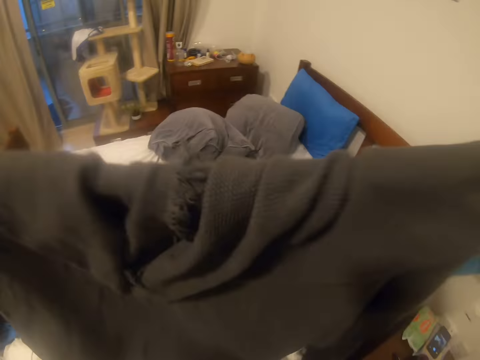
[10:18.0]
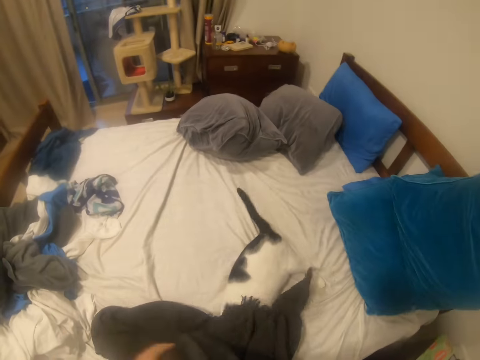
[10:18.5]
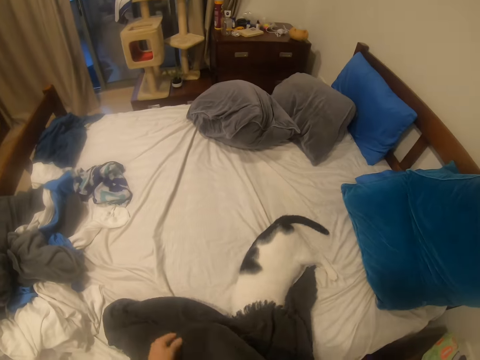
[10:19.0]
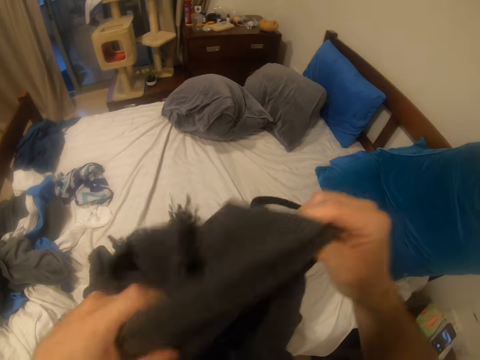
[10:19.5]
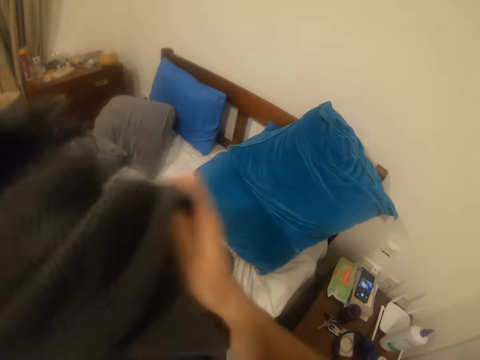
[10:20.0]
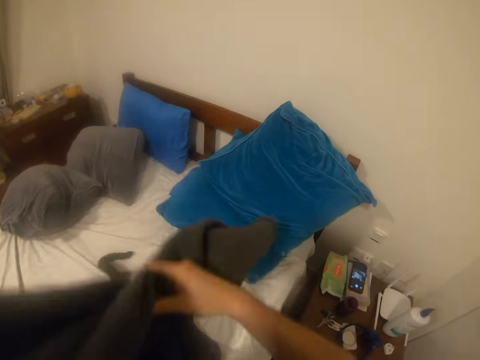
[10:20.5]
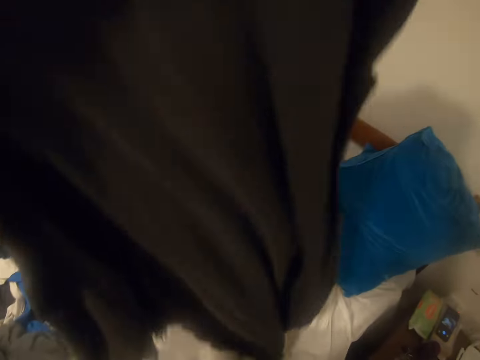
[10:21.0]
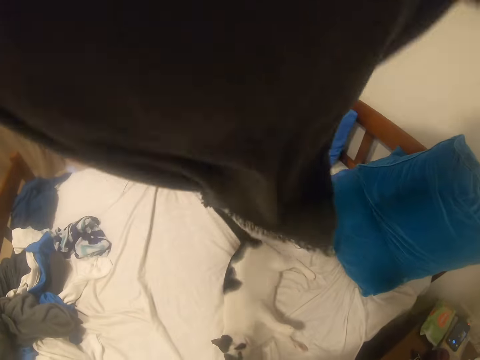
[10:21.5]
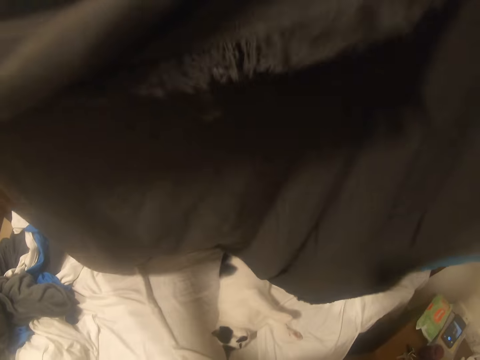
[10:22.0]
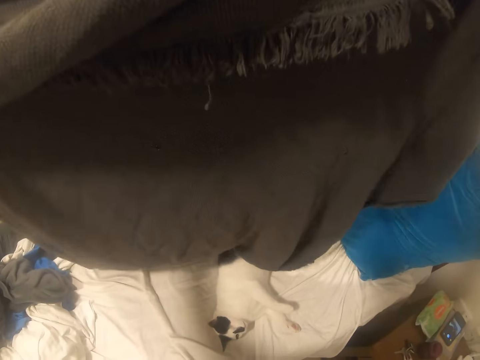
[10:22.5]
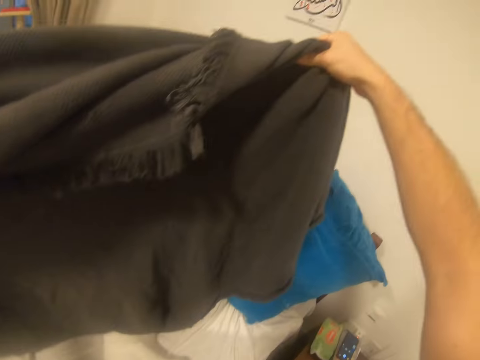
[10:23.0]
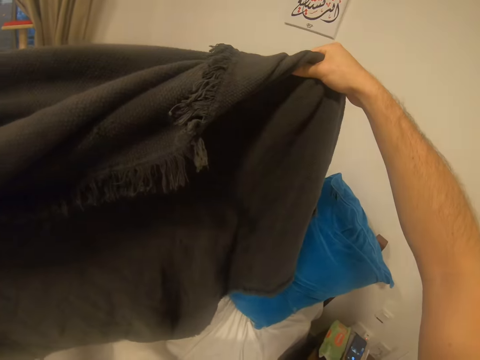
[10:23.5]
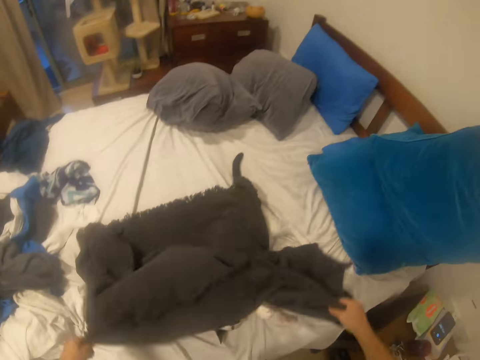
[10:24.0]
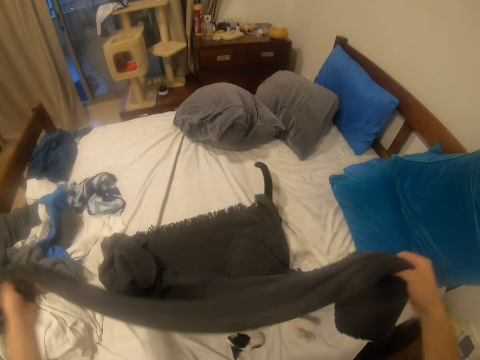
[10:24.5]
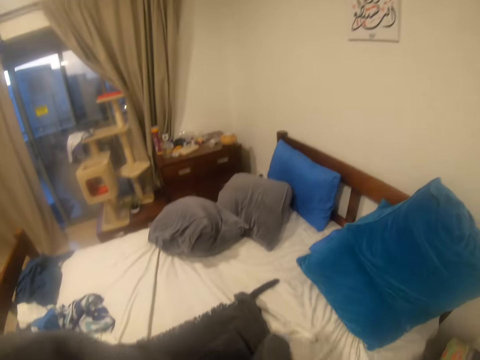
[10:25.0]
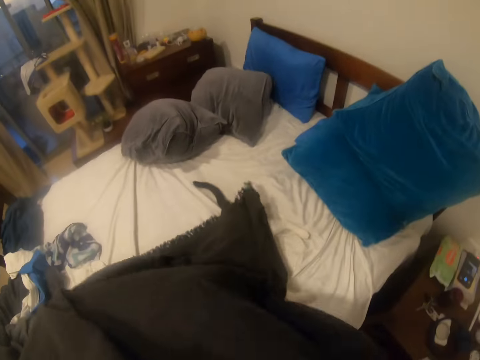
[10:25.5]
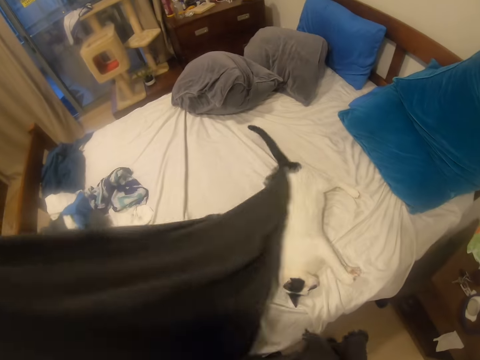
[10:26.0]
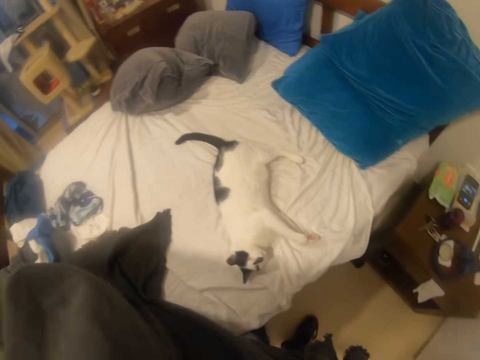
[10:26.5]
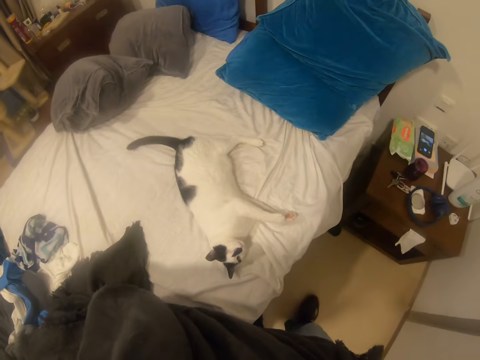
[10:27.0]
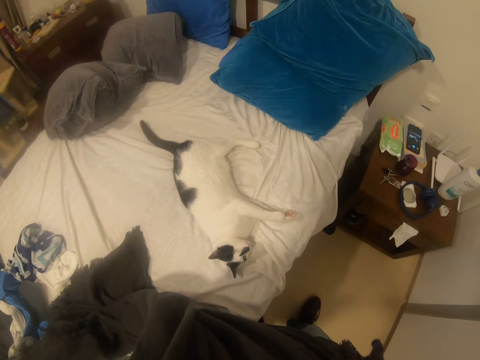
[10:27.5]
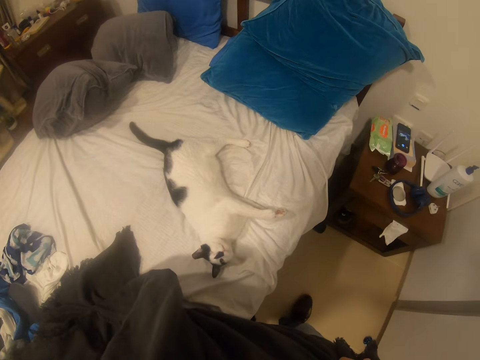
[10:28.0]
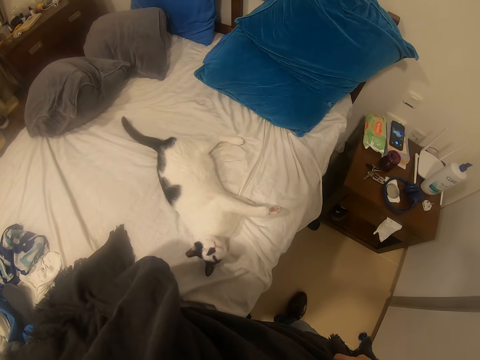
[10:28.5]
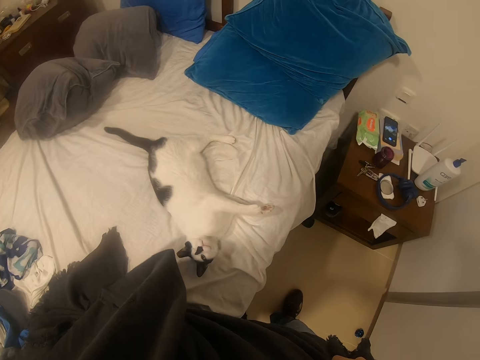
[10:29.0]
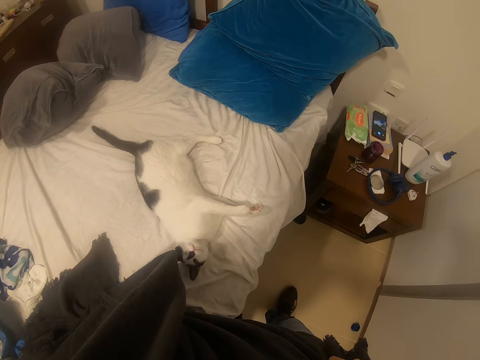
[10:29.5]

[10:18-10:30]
The camera wearer stretches the cloth or blanket. He drops the blanket on the cat and picks up the blanket. He holds the blanket up over the cat. He drops the blanket on the cat and picks up the blanket. He teases the cat with his hand in the blanket.

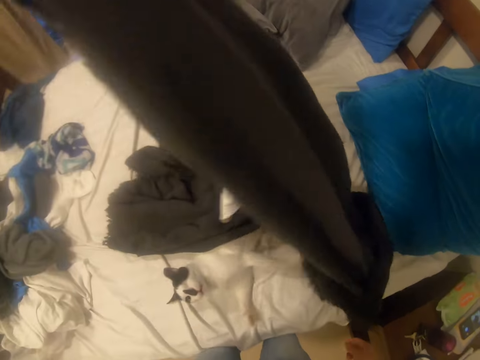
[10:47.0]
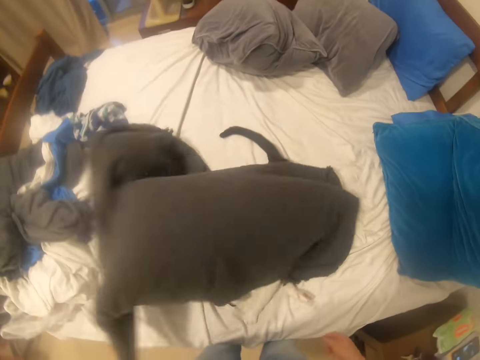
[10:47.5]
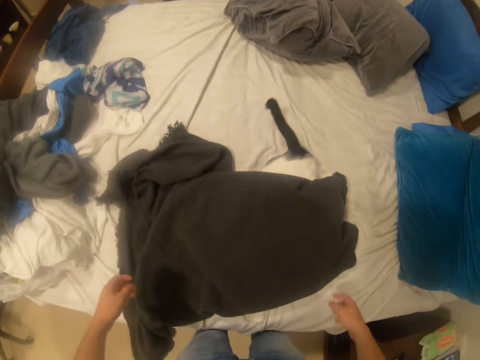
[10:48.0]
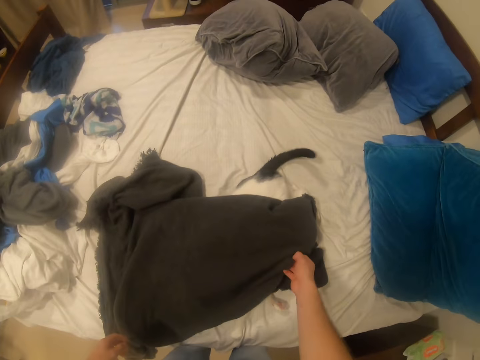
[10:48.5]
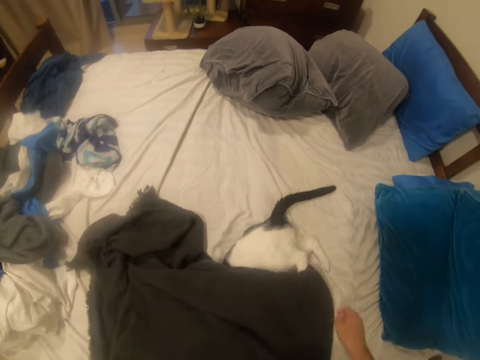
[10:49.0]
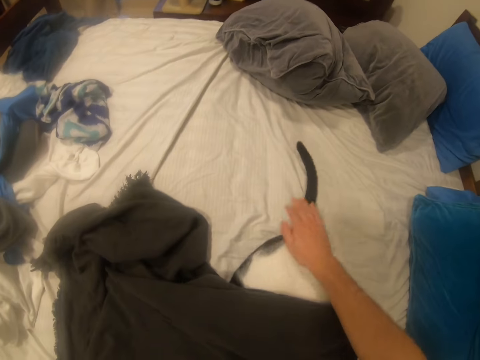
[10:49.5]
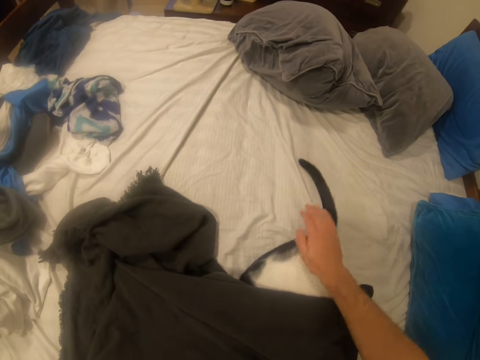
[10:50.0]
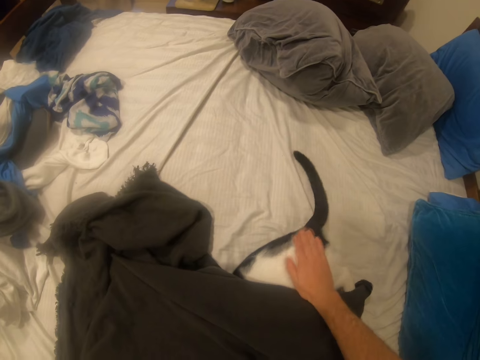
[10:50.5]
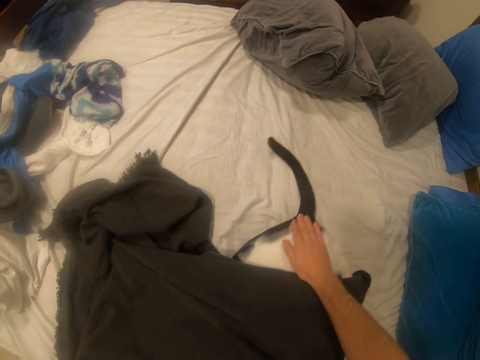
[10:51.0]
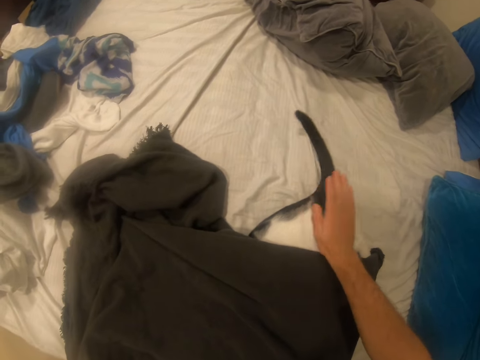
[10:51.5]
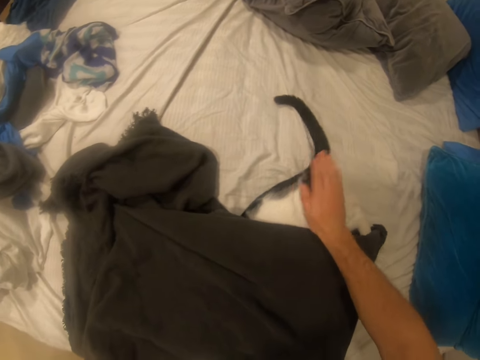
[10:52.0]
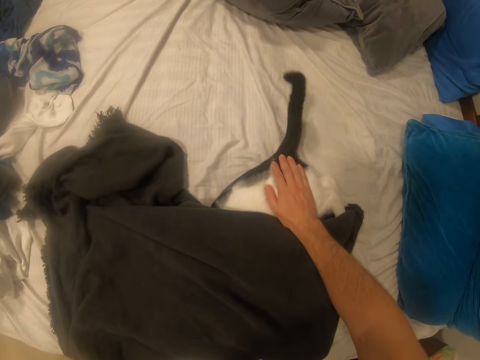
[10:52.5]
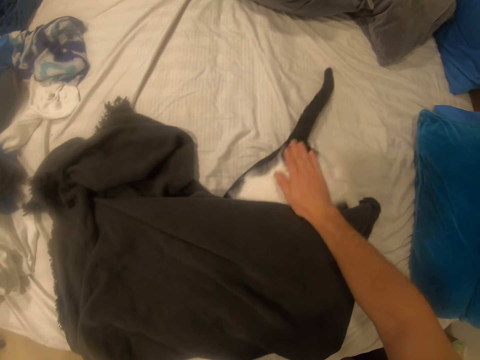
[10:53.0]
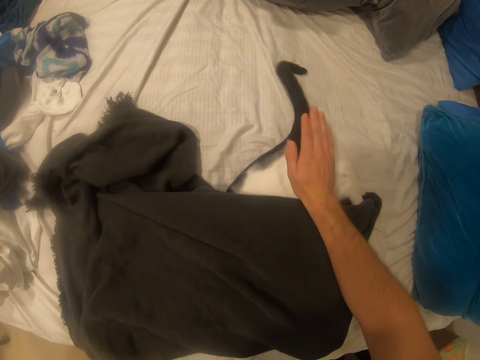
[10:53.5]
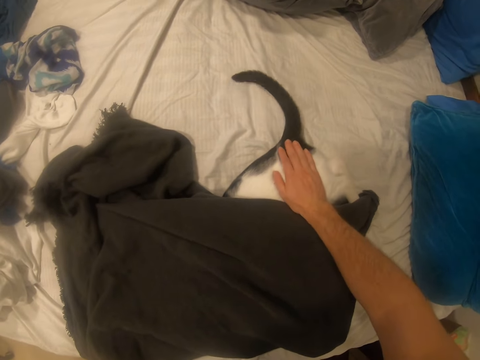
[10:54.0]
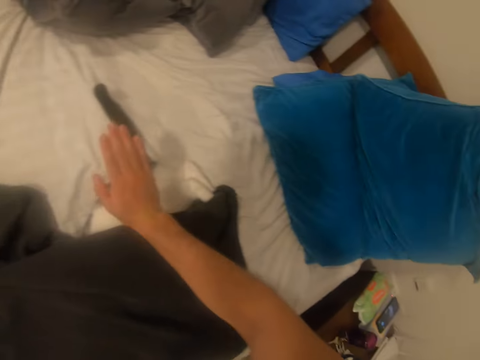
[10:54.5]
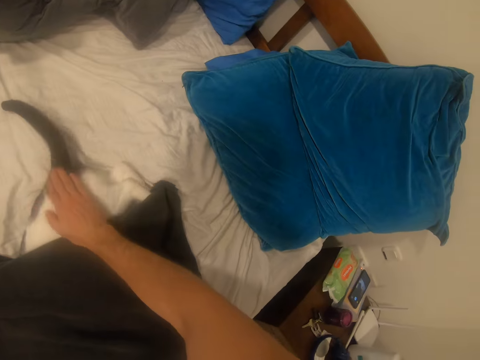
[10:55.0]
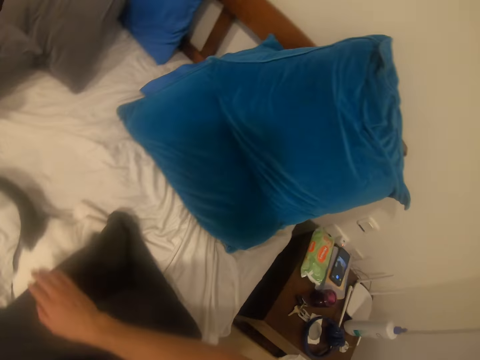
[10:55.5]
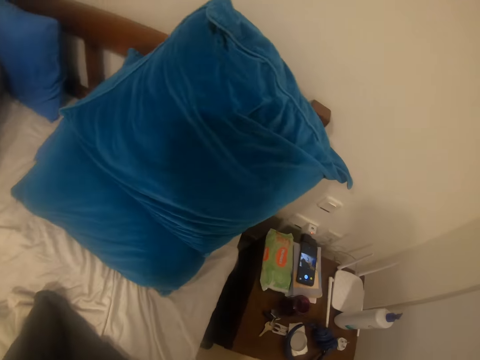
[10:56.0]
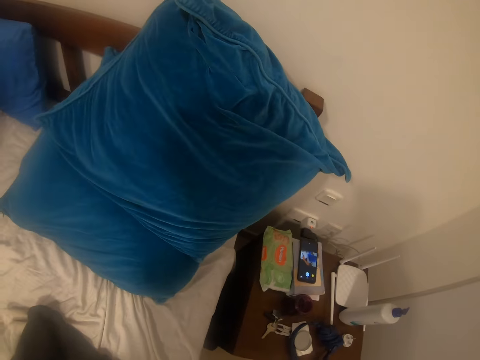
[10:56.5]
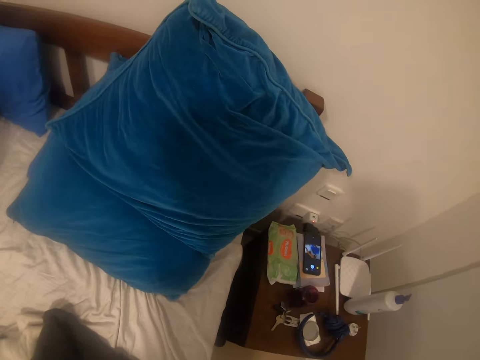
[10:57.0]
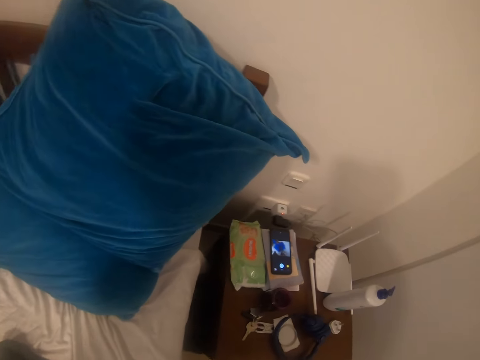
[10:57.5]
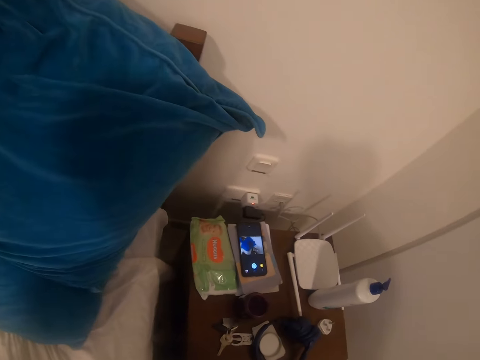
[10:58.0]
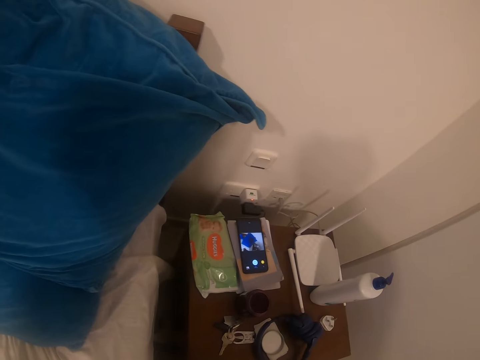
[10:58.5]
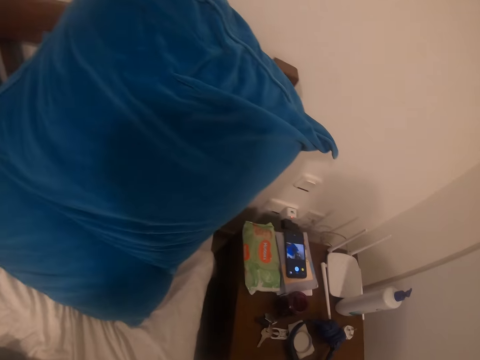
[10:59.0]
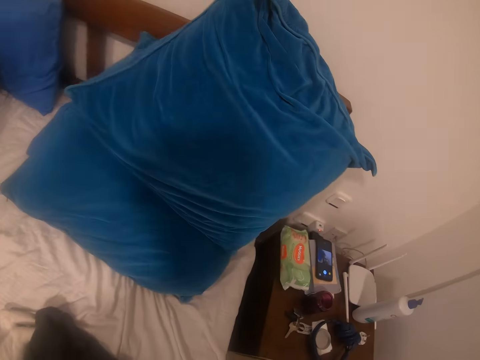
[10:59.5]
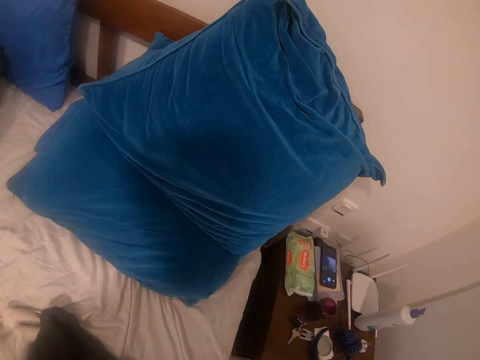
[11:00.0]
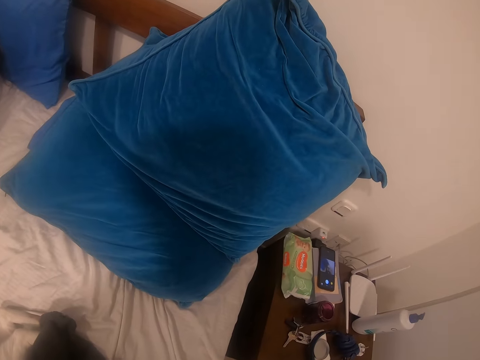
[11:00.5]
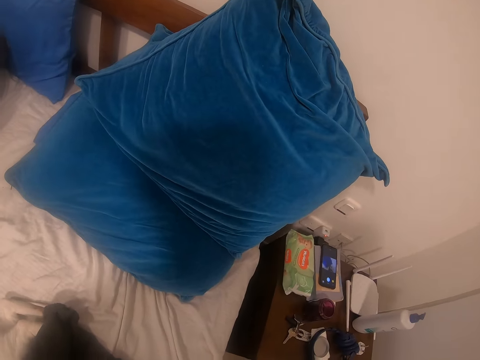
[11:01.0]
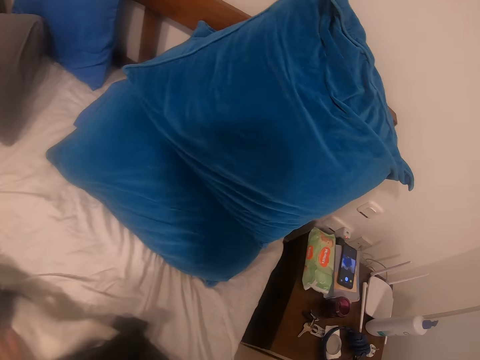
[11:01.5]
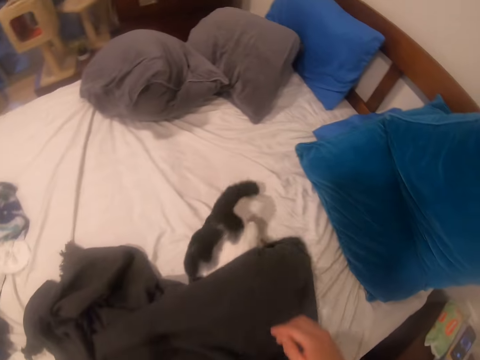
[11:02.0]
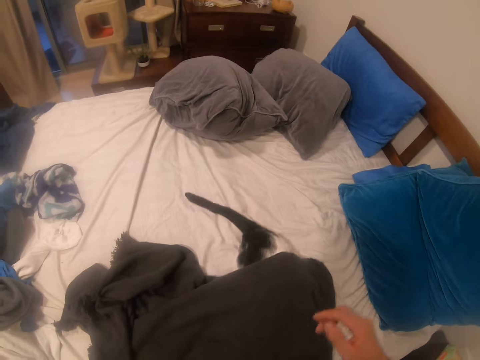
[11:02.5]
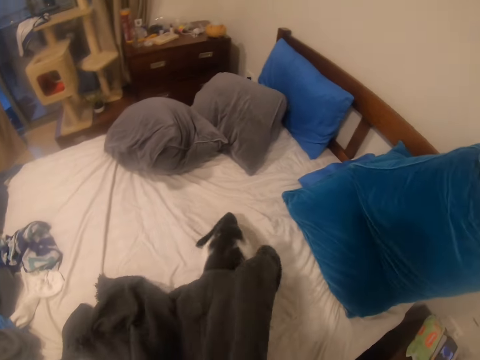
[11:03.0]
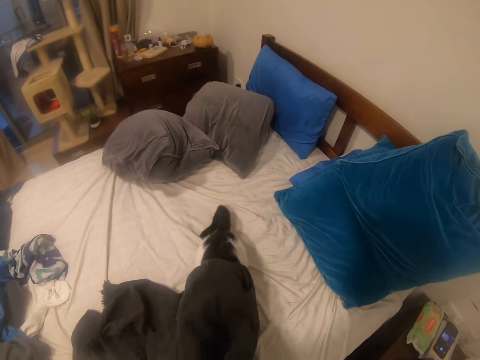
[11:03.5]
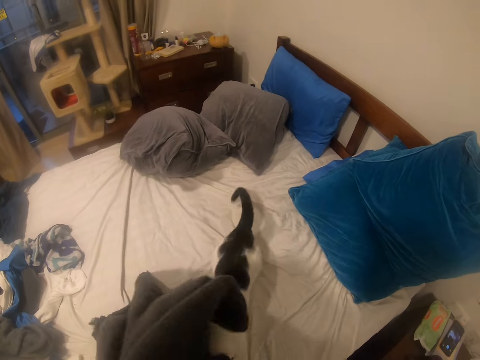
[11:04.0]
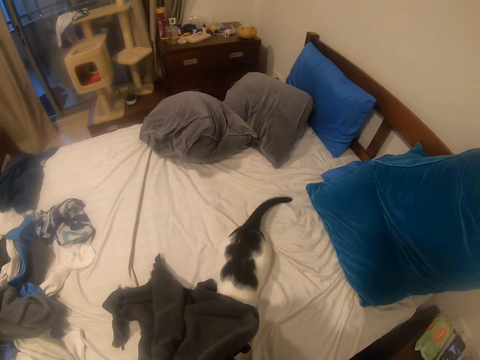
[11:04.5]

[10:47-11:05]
The camera wearer drops the blanket on the cat. They pat the cat on the bed. They hit the cat. They turn towards the phone on the drawer. They look at the phone. They pick up the blanket off the cat.
